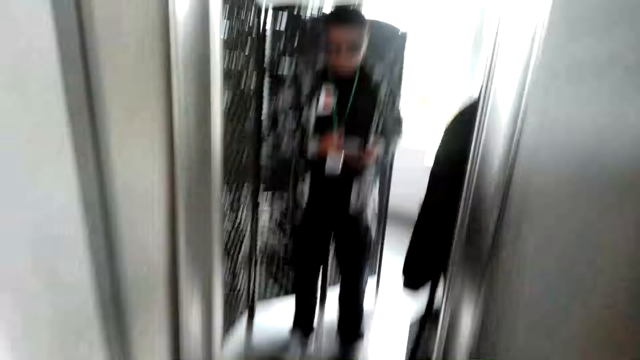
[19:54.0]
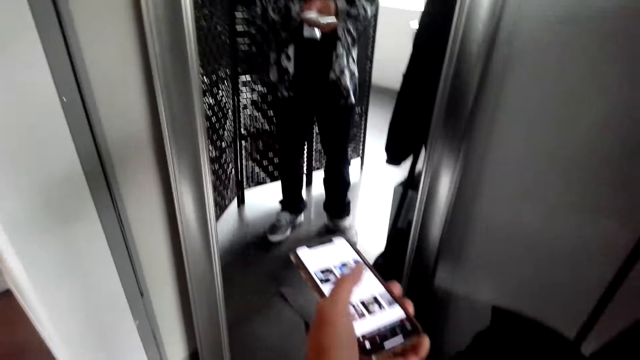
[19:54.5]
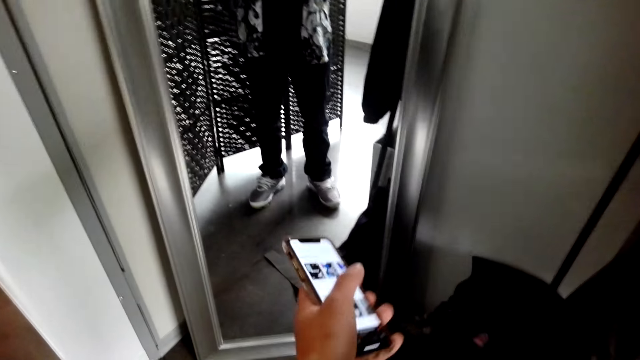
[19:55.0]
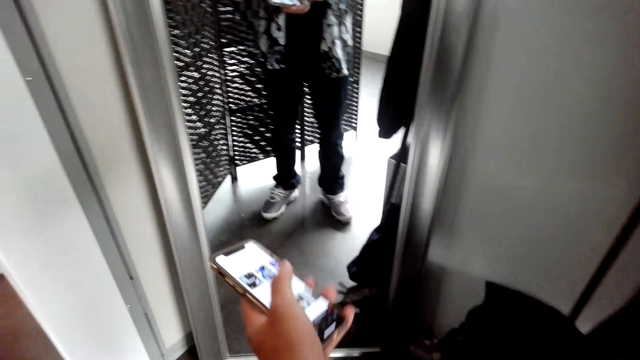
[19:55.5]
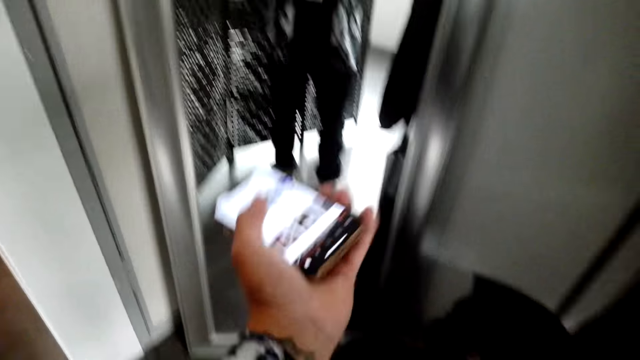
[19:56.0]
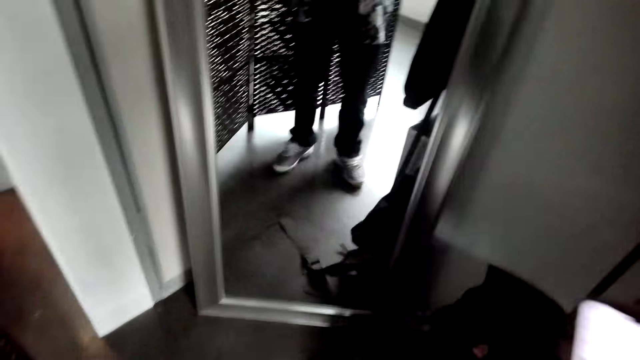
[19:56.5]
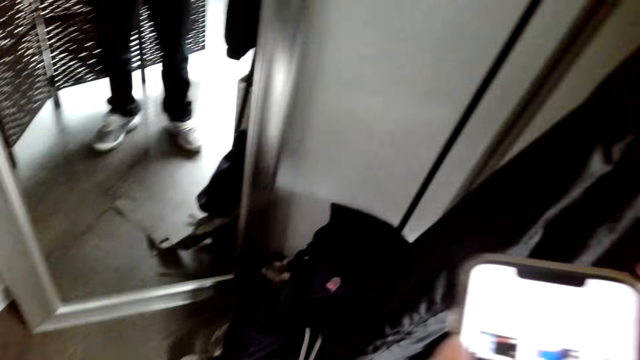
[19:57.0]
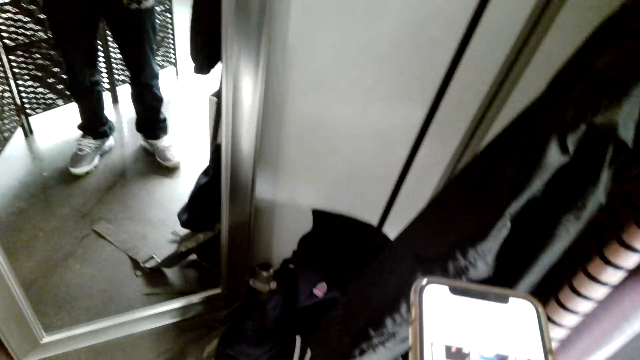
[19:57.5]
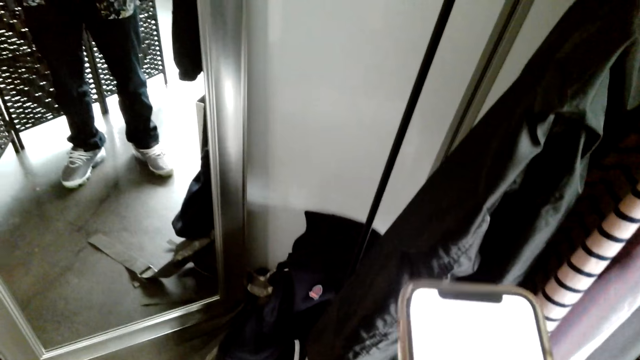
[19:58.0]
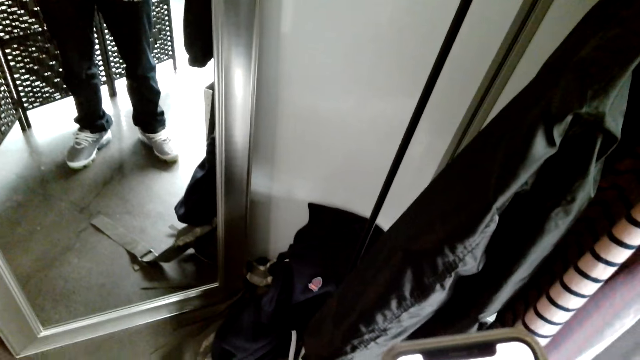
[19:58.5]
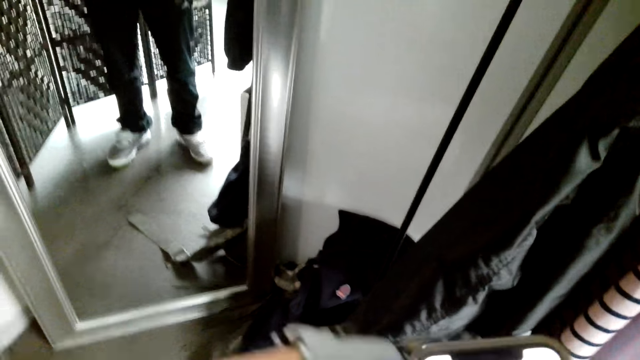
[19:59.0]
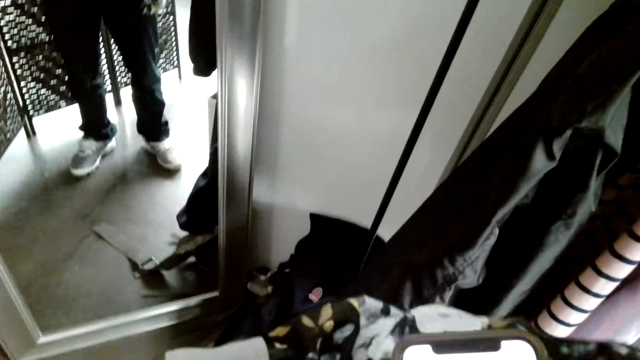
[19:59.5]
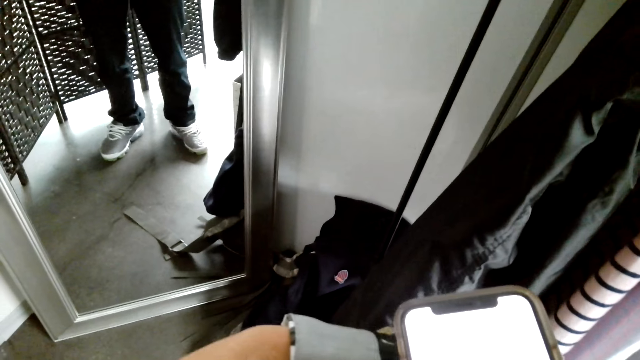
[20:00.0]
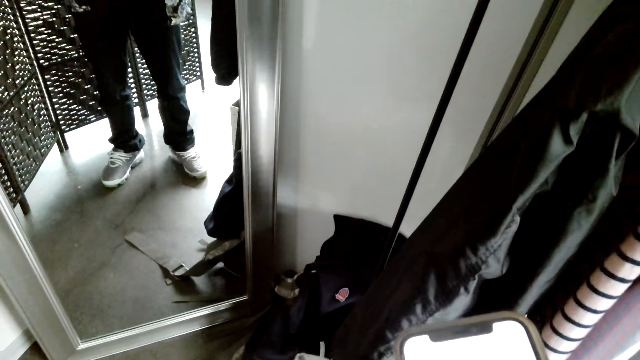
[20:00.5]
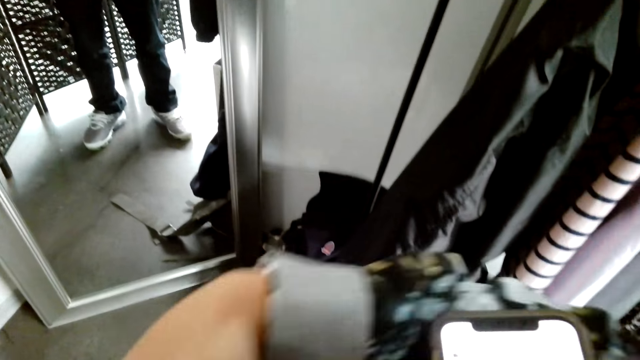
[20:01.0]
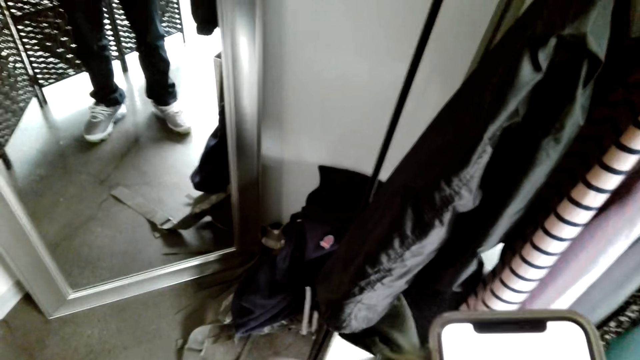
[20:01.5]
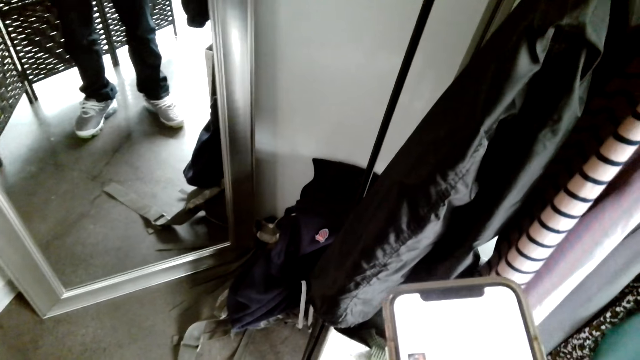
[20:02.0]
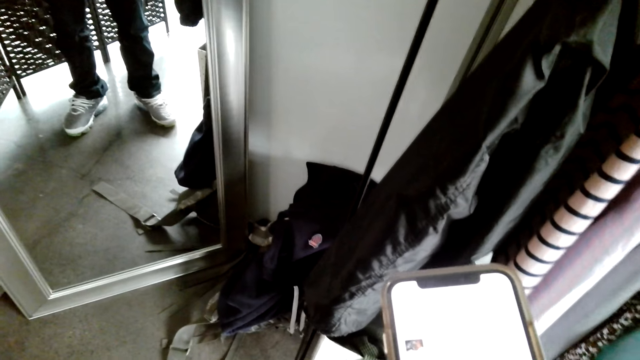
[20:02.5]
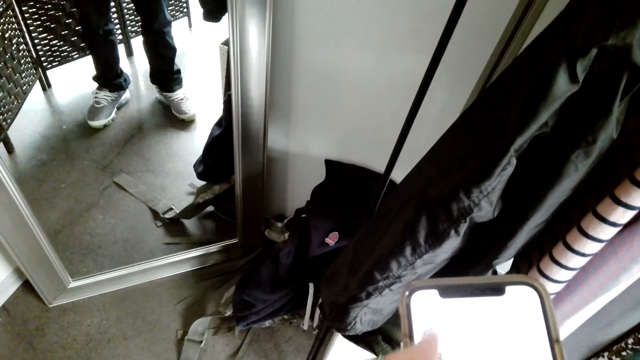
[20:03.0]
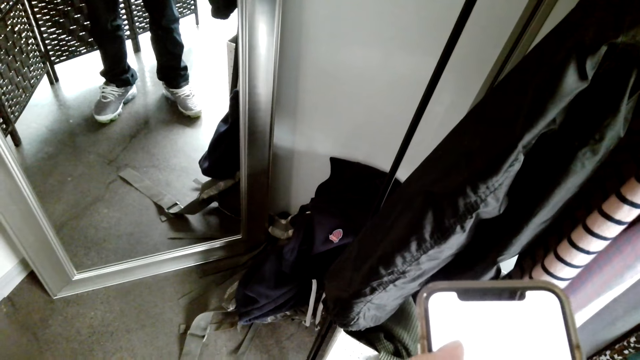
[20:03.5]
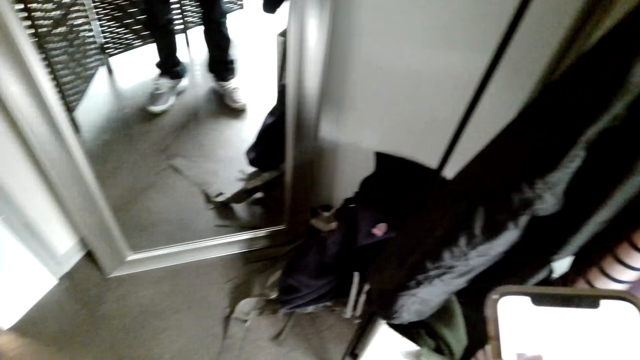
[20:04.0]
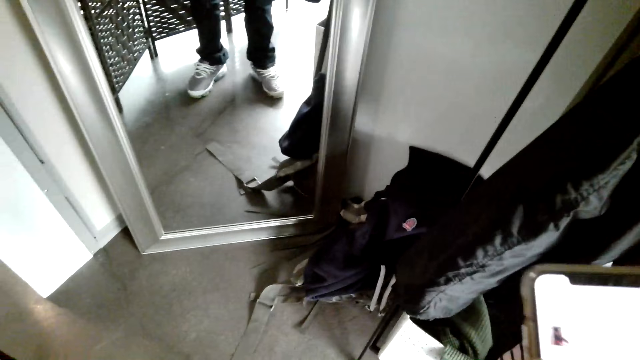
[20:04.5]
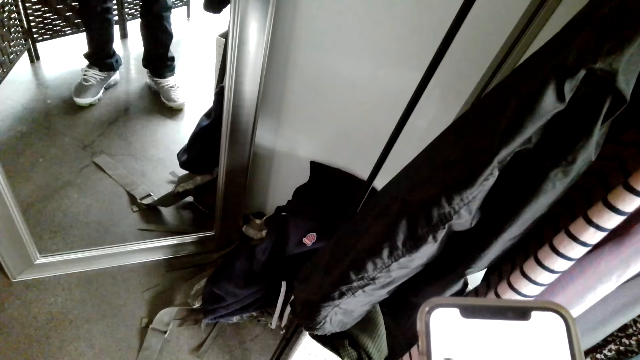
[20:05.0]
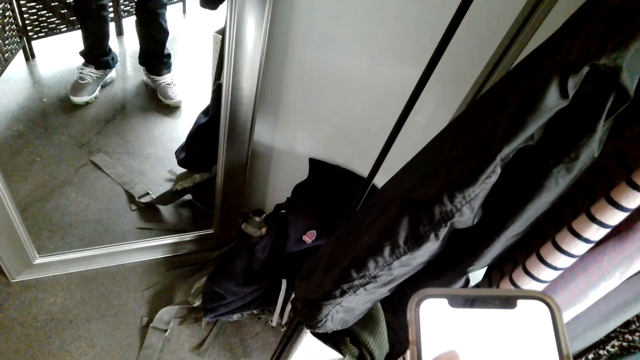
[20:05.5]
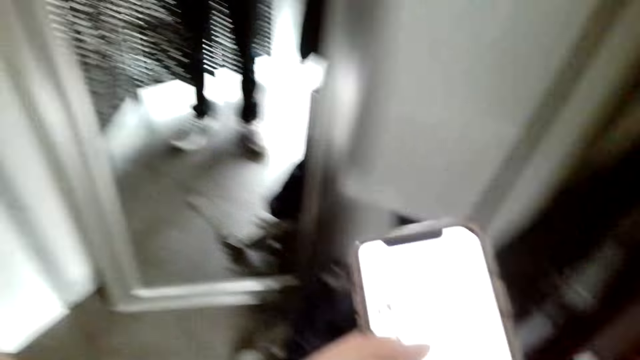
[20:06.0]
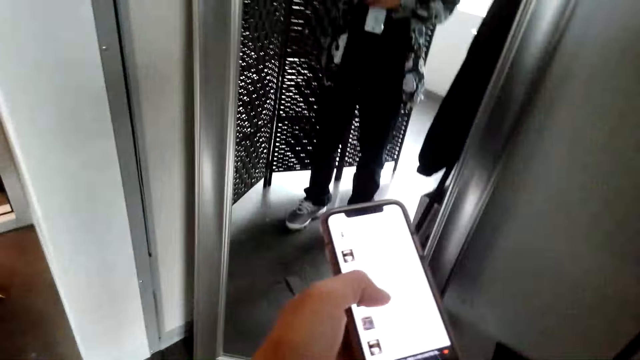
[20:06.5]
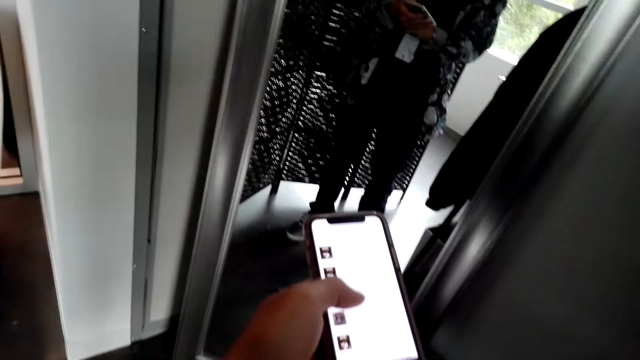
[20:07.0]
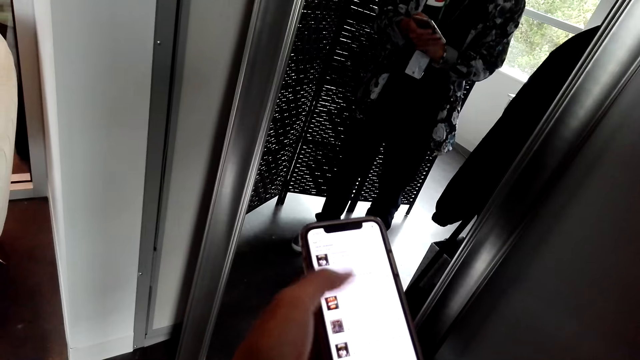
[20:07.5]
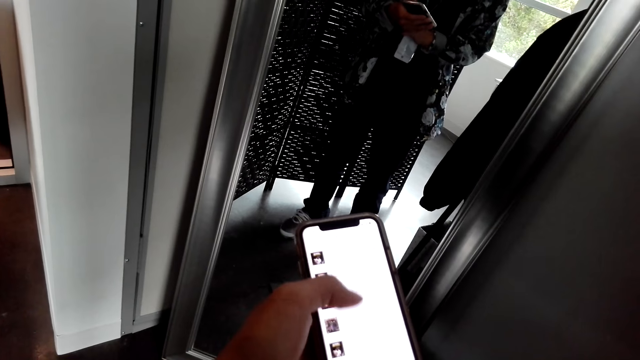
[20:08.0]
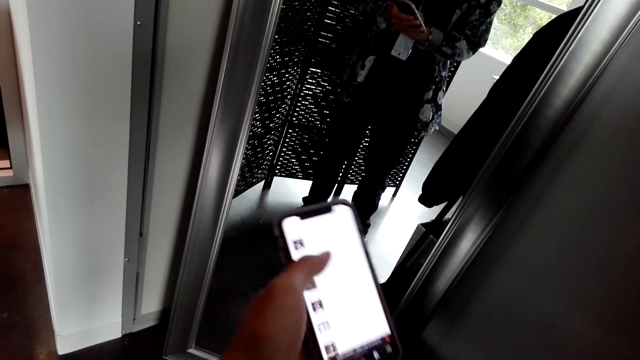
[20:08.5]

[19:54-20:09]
The camera wearer makes the shirt's hands. They hold the phone with the left hand. They scroll the phone.

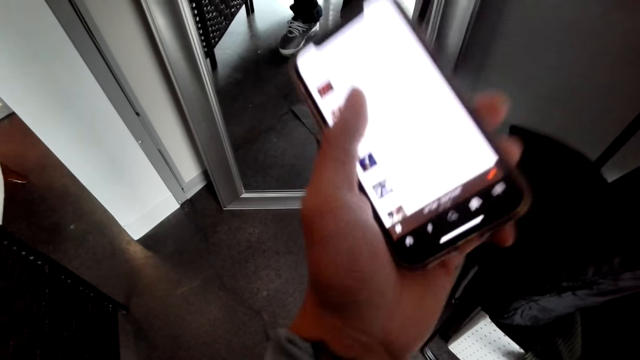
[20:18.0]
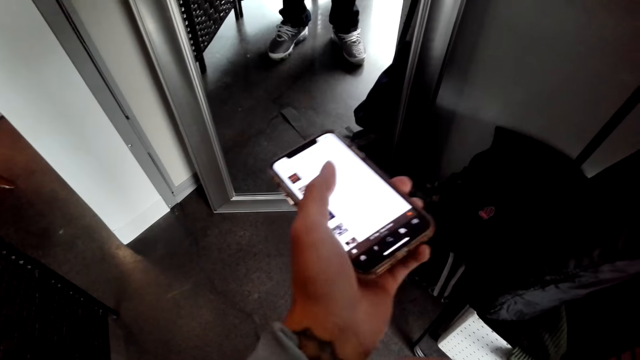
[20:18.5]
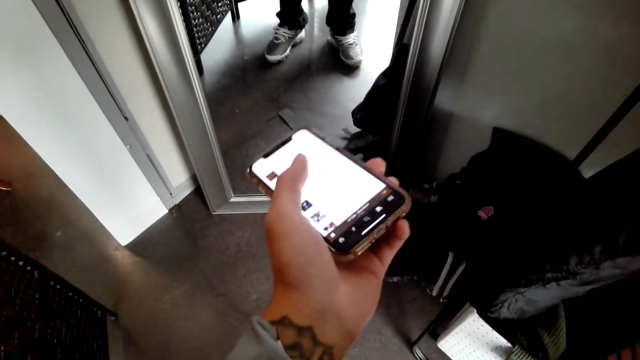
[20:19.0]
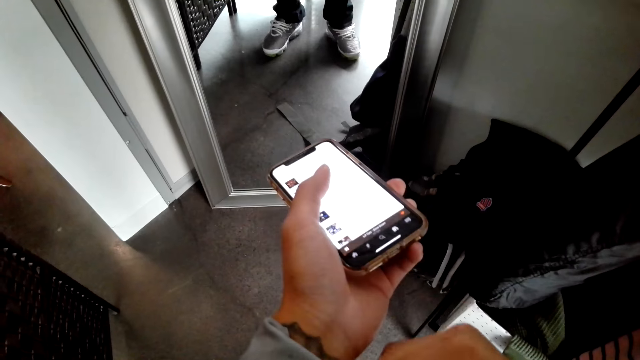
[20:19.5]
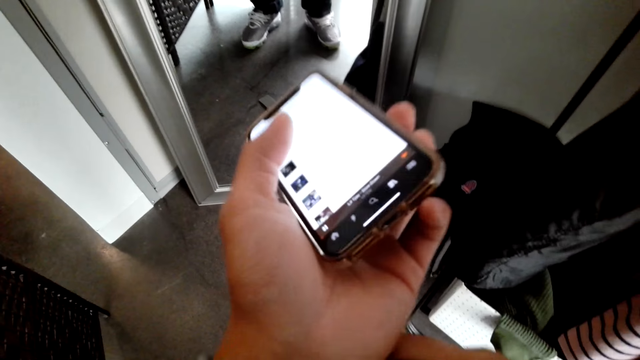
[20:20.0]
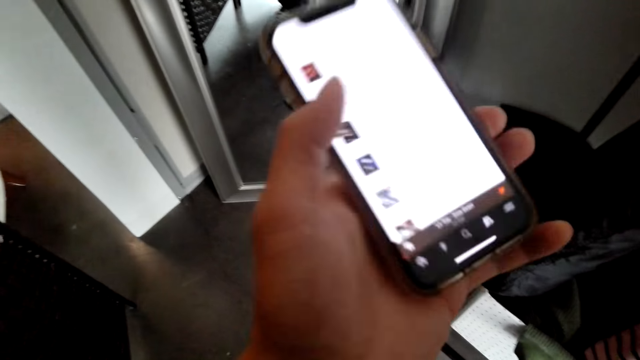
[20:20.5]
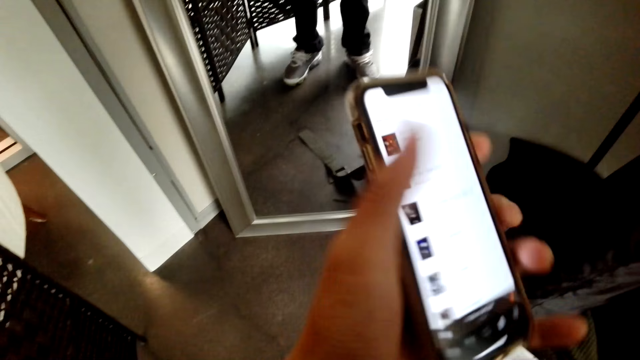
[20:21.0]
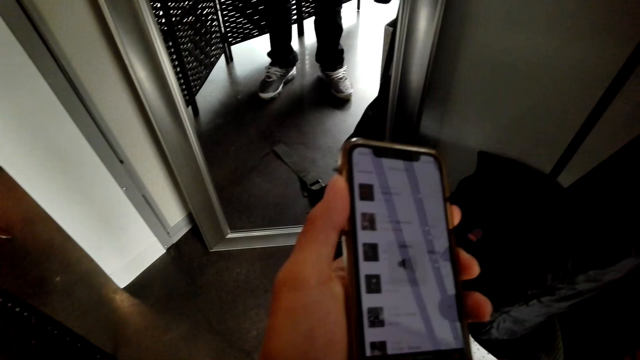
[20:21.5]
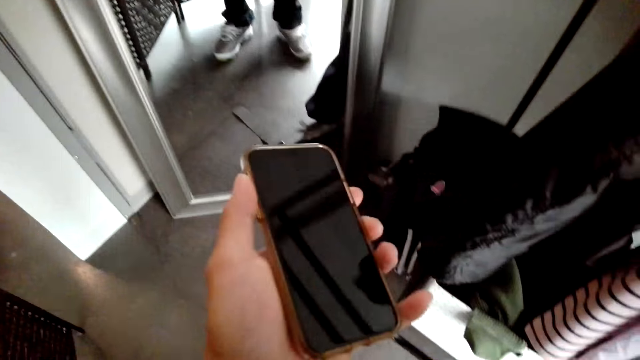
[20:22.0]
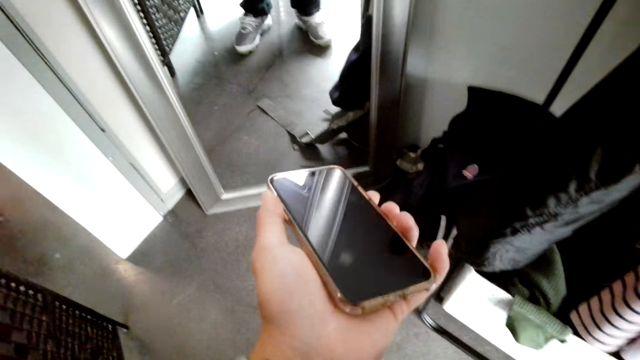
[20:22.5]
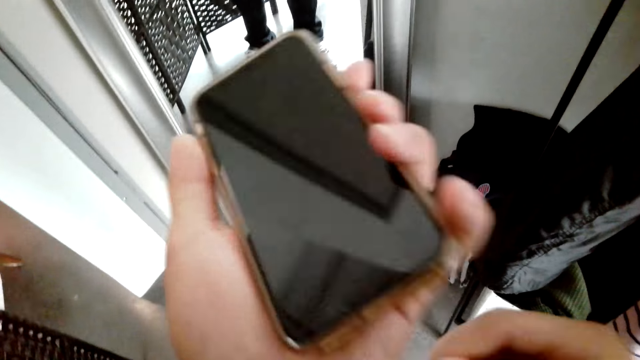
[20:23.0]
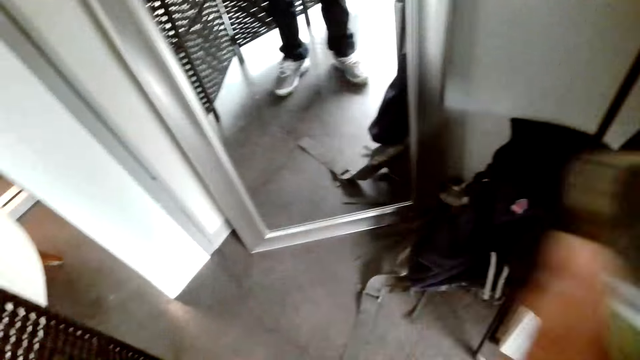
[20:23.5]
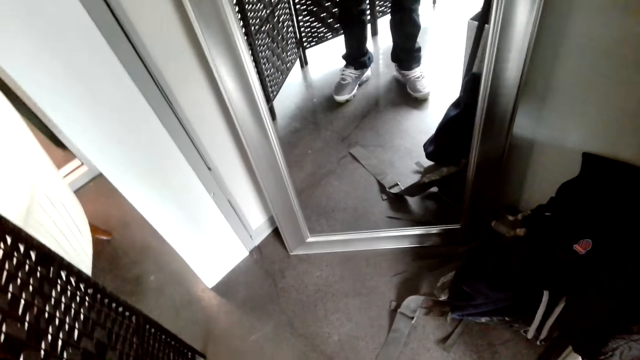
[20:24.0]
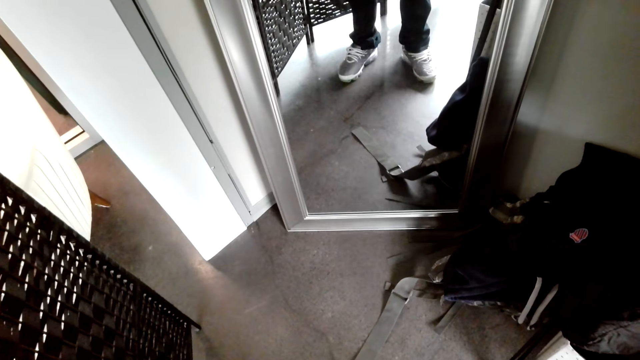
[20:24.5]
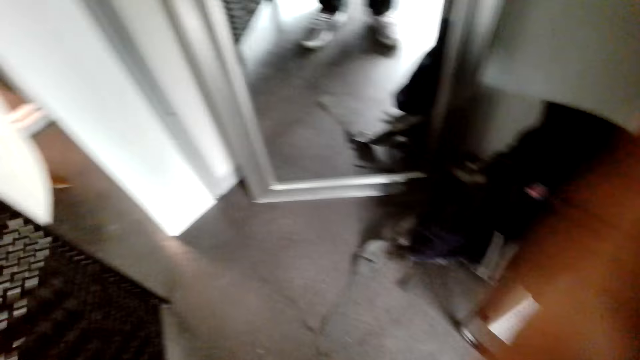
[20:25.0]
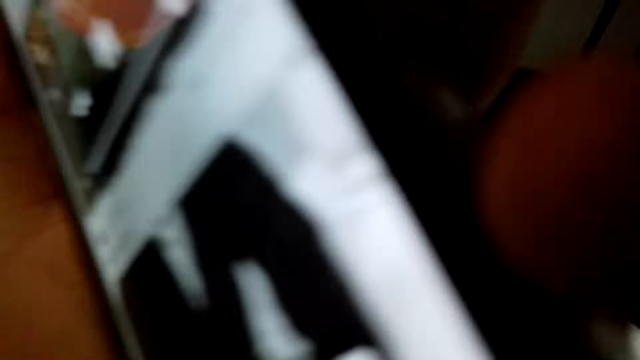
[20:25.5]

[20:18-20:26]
The camera wearer folds the shirt. They switch off the phone.
